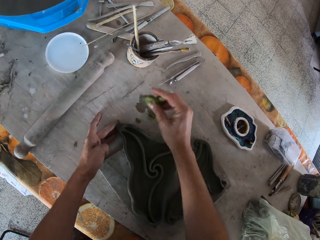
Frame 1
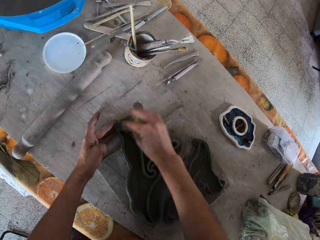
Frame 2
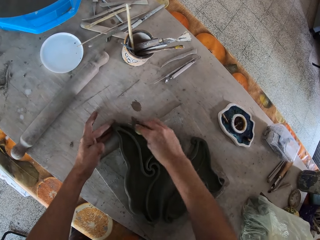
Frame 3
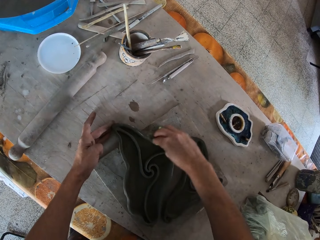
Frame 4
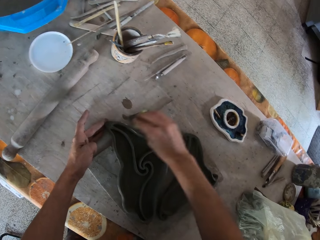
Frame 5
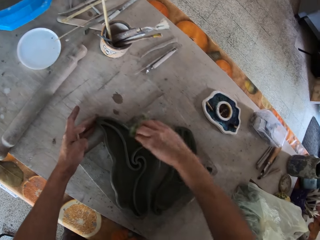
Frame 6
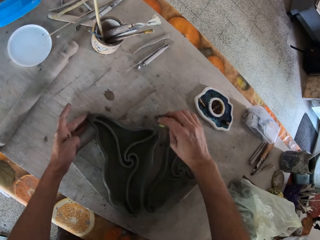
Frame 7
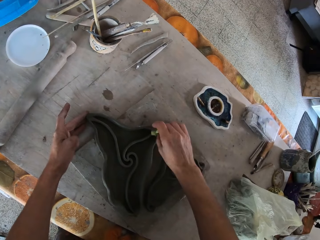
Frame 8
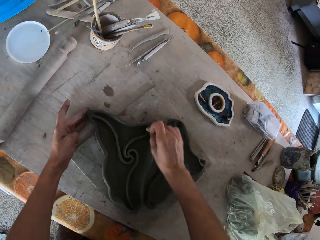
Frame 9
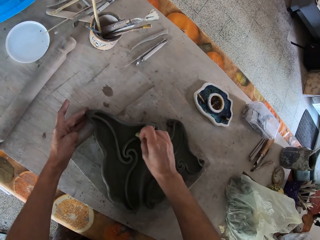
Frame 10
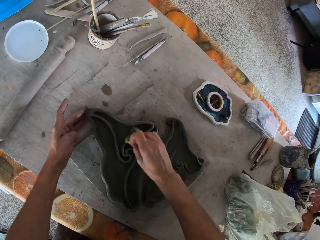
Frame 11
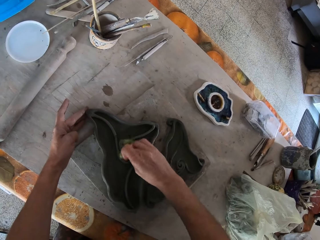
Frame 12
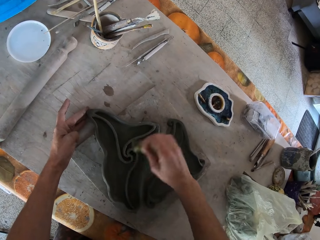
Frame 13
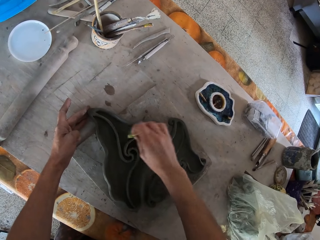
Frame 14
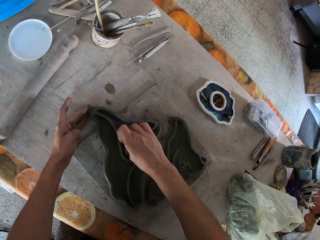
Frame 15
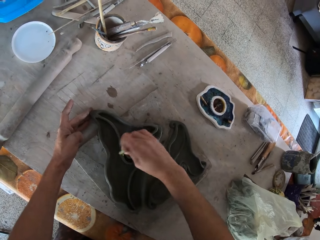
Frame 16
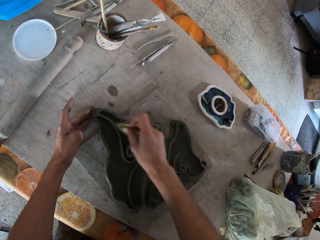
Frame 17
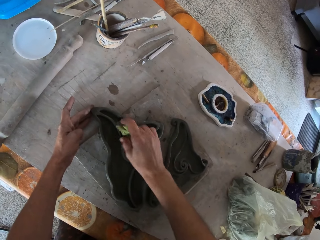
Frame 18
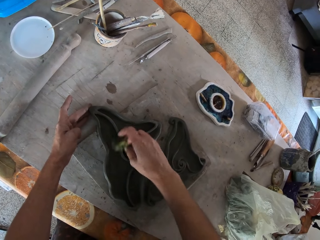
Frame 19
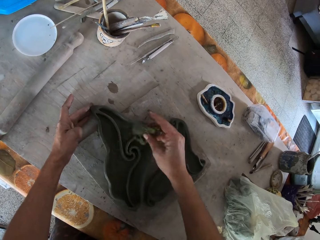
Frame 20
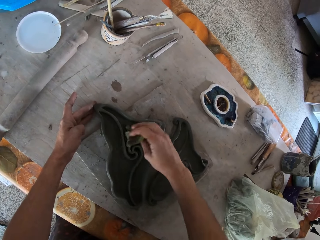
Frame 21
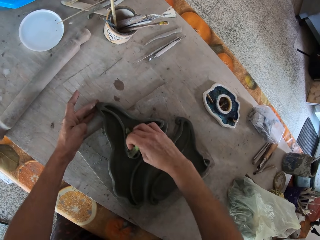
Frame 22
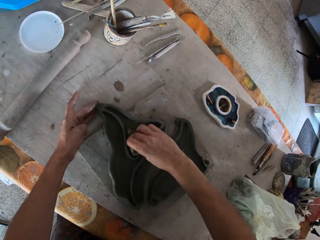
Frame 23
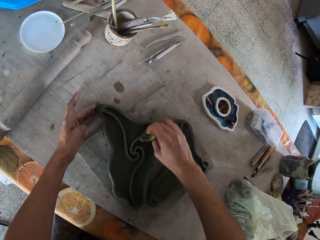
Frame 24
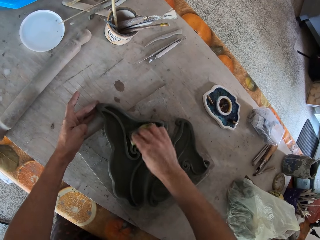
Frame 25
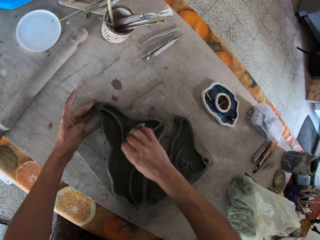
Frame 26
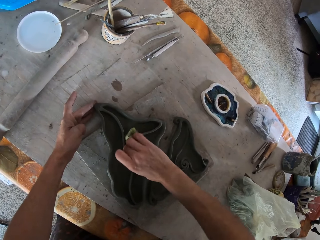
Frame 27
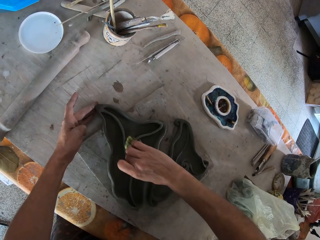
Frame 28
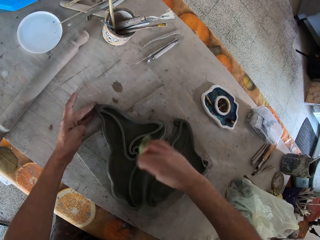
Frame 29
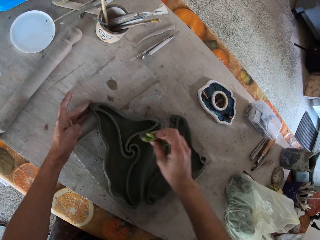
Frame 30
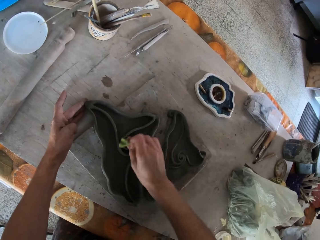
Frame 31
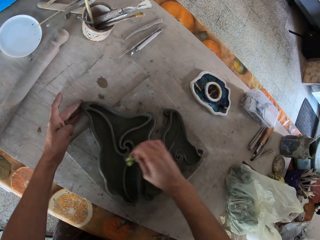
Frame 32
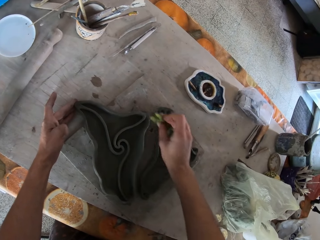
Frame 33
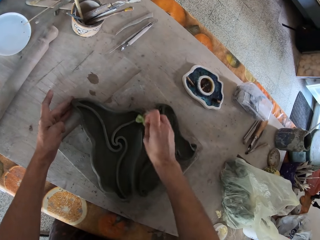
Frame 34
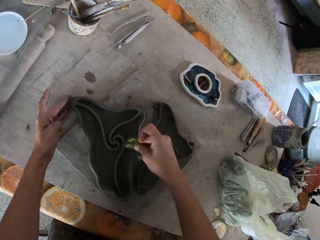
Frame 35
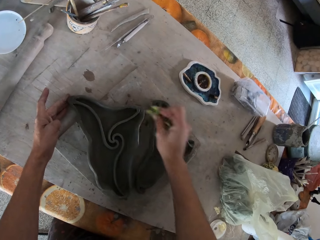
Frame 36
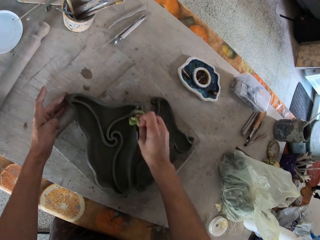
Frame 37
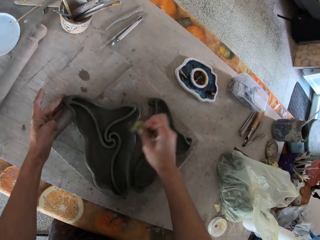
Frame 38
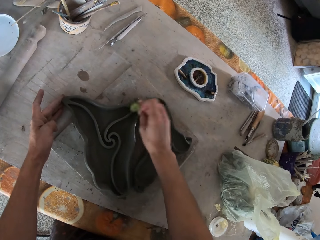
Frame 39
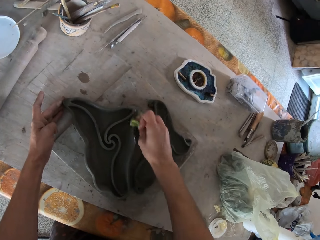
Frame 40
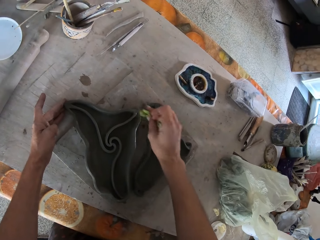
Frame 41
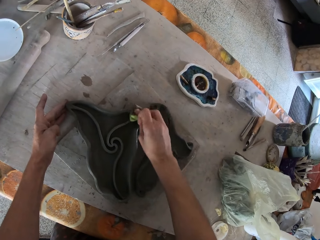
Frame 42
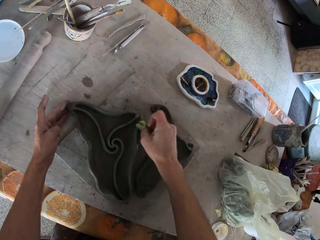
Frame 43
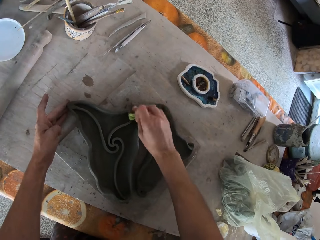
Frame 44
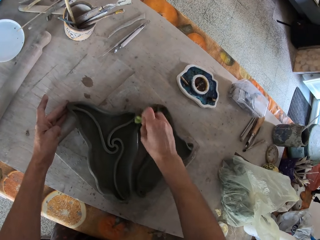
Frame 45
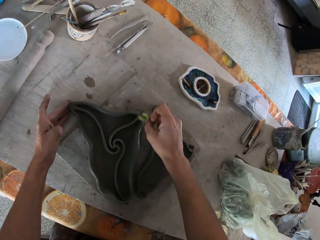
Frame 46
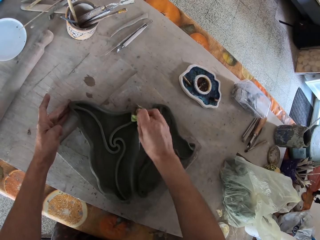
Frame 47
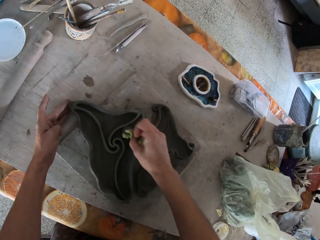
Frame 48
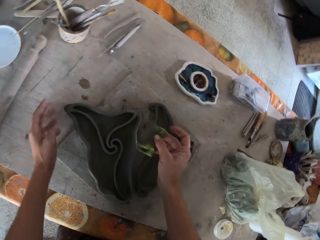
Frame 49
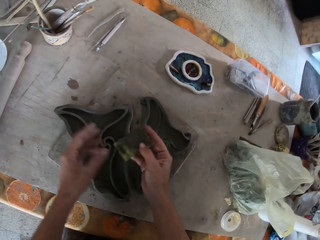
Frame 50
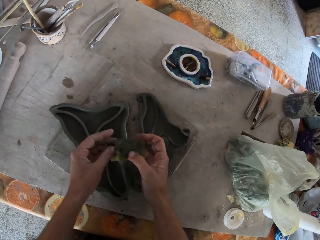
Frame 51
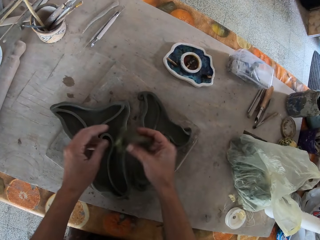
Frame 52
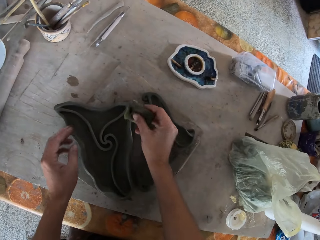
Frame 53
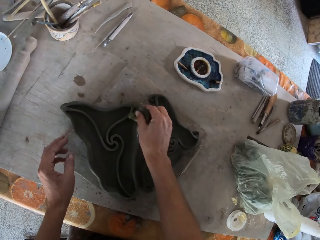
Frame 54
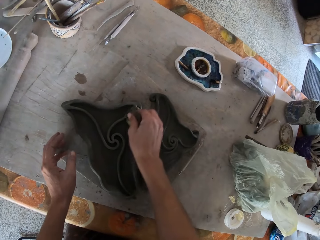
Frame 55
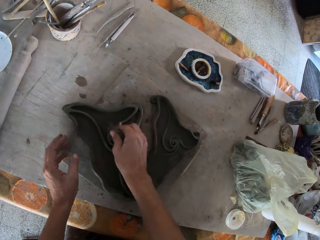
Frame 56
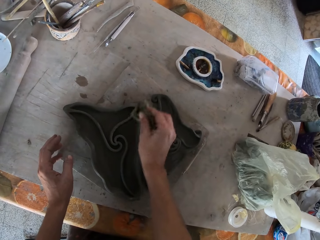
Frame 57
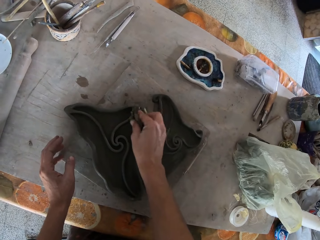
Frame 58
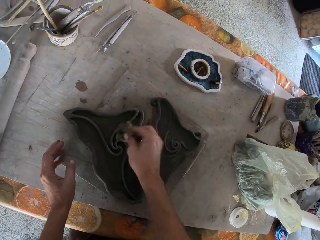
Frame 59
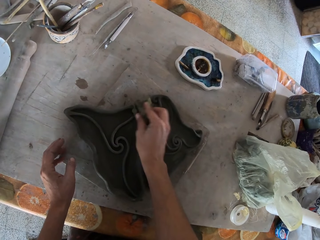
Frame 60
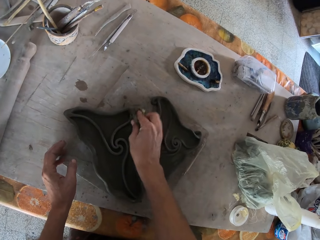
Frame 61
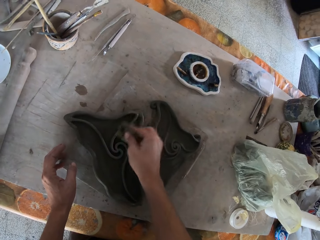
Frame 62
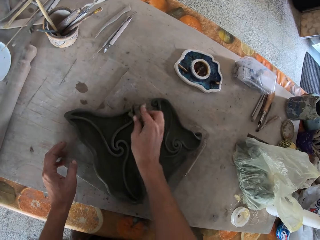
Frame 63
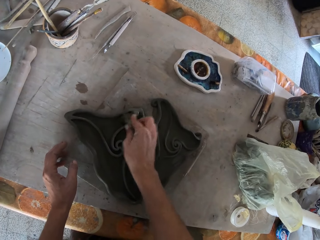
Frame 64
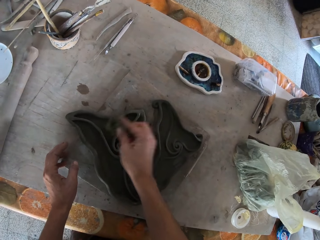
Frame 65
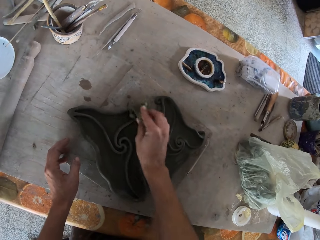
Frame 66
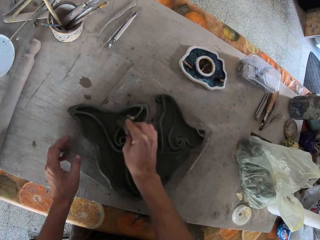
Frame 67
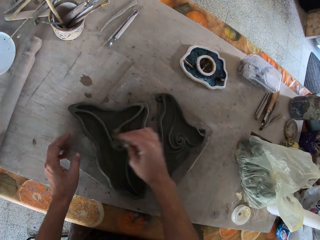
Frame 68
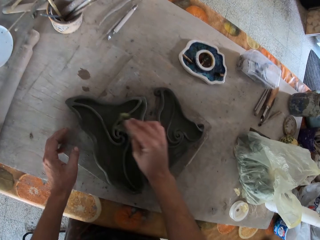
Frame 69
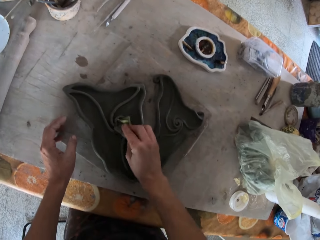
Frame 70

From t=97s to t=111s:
The camera wearer turns the sponge with both hands. He holds the sponge with both his hands. He places the sponge in his right hand. He wipes the clay mold on the table with the sponge in his right hand.

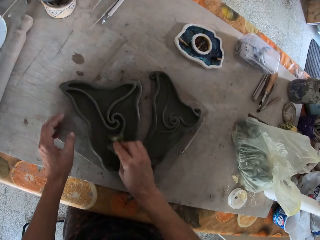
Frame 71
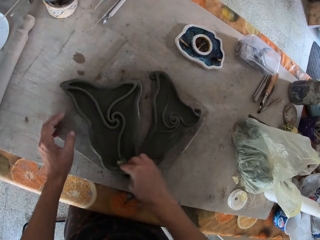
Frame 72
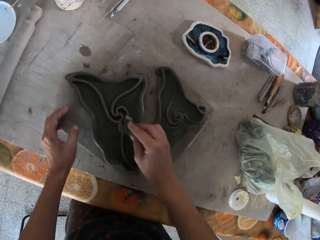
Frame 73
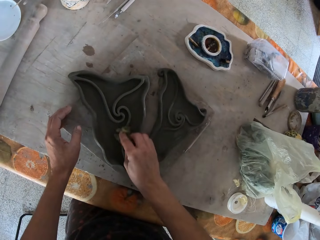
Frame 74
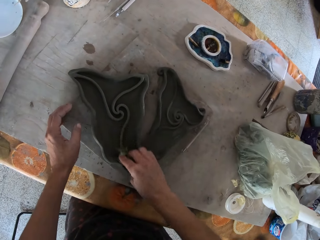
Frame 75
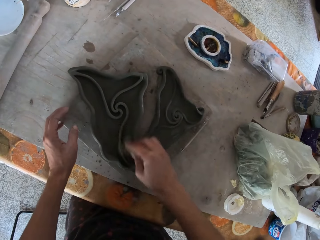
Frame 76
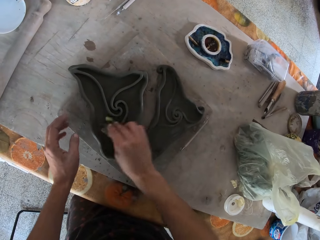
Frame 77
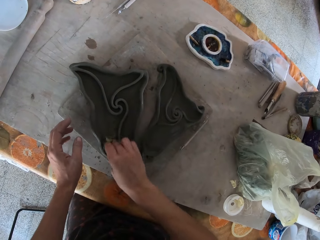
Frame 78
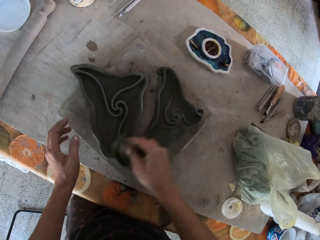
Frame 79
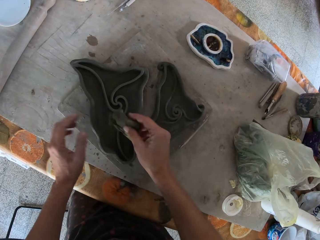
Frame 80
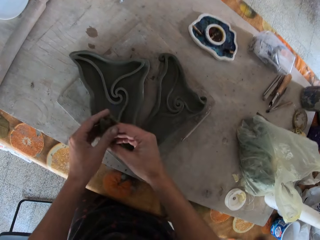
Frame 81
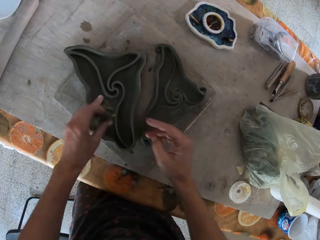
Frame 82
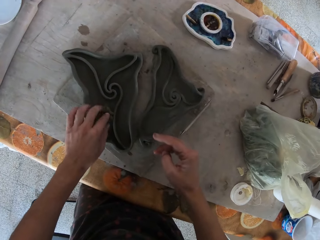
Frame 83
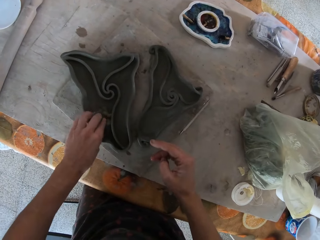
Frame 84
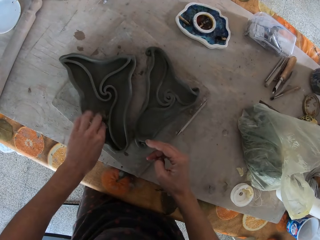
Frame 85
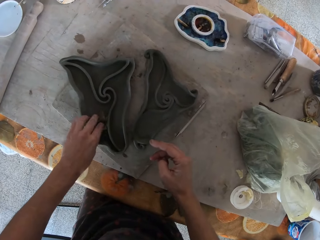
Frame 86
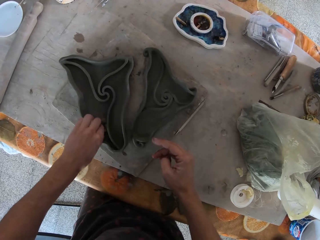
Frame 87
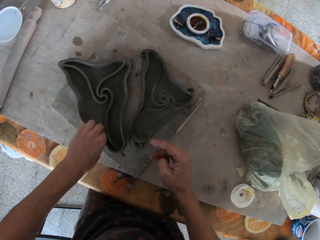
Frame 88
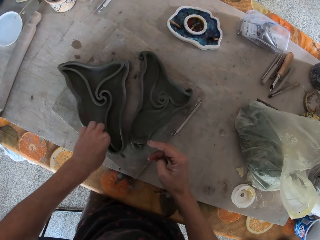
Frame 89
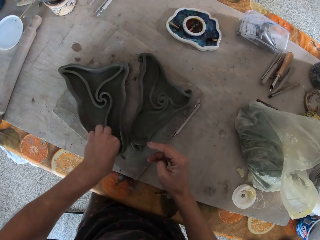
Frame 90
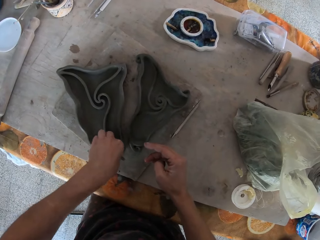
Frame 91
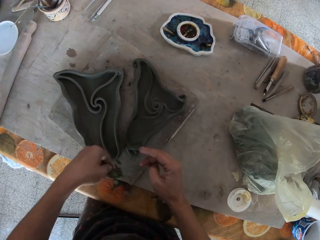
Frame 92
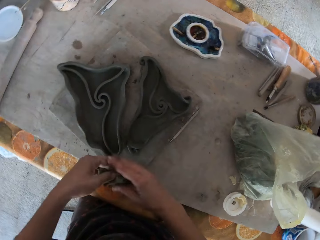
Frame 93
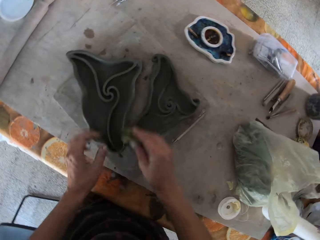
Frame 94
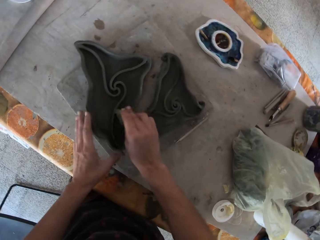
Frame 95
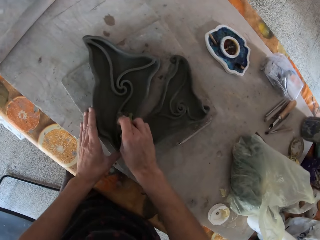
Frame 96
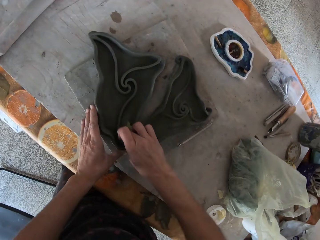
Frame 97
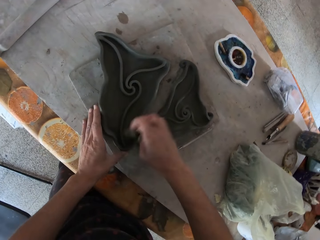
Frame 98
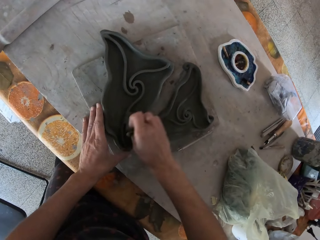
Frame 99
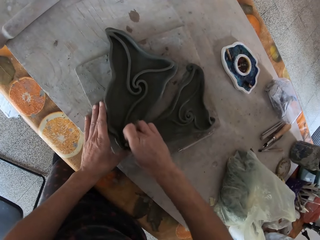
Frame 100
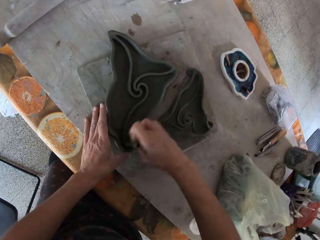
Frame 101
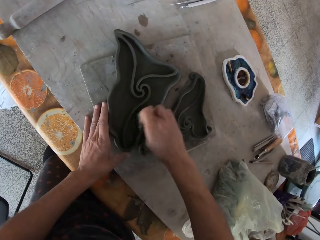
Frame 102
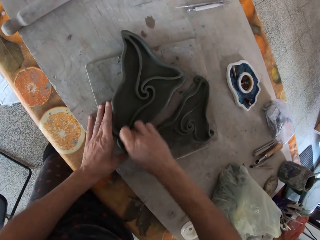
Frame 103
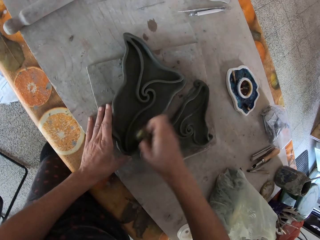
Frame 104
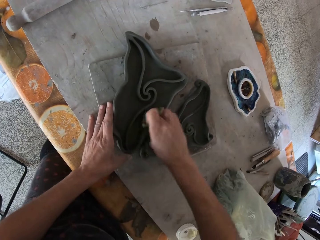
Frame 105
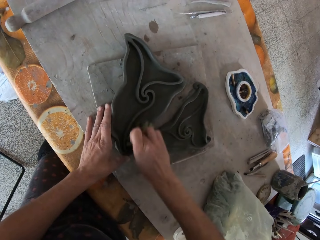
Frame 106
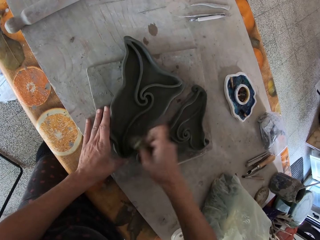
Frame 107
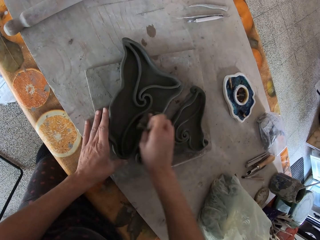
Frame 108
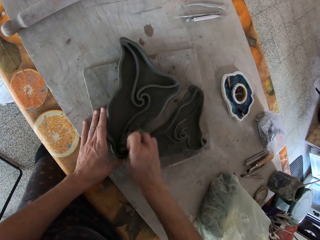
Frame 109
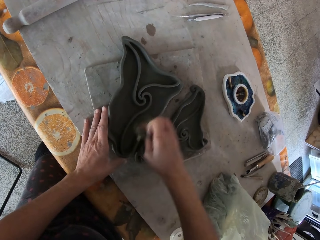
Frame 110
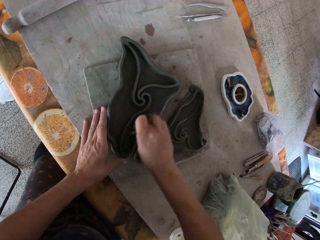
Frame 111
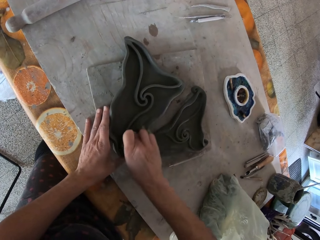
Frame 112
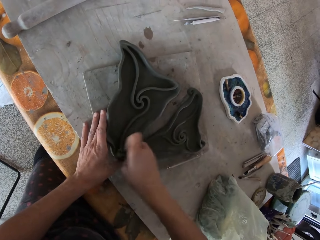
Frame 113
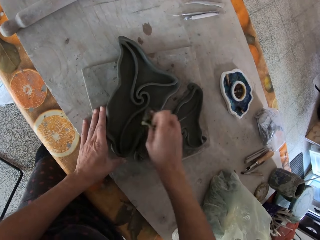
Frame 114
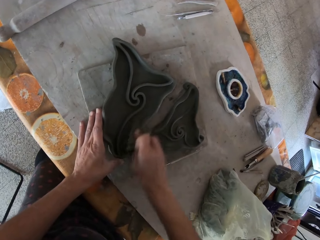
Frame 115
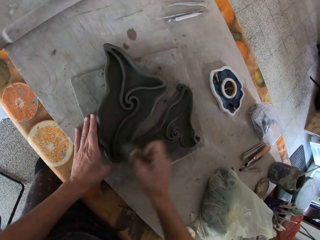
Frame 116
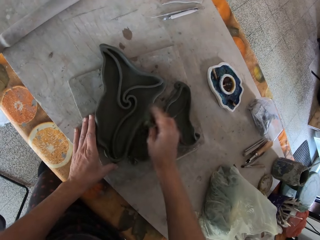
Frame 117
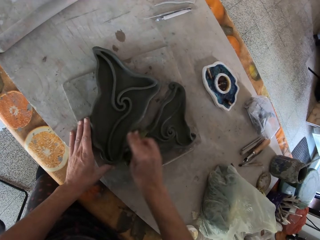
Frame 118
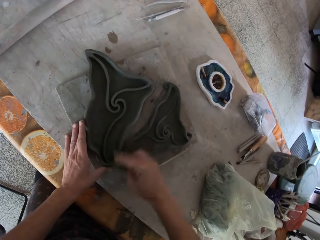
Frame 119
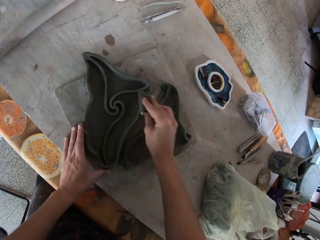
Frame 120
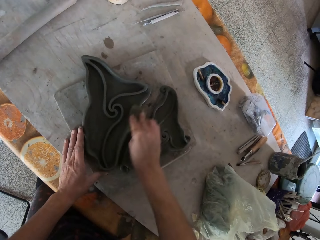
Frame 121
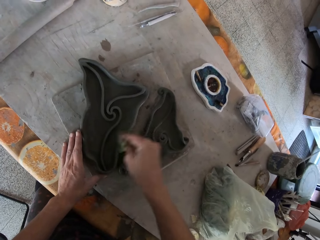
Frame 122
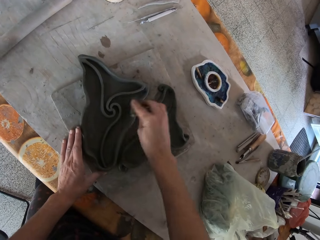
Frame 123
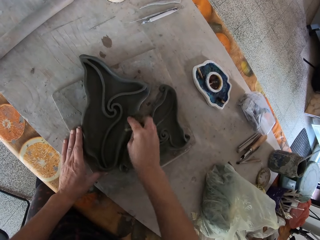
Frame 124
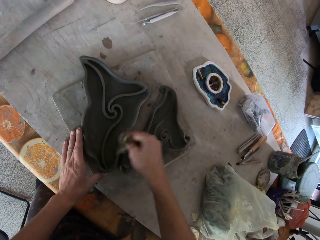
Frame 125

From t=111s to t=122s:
The camera wearer passes the sponge to his left hand with his right hand. He wipes the clay mold on the table with the sponge in his left hand. He passes the sponge to his right hand with his left hand. He holds the clay mold on the table with his left hand. He wipes the clay mold on the table with the sponge in his right hand.
